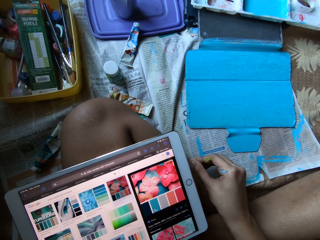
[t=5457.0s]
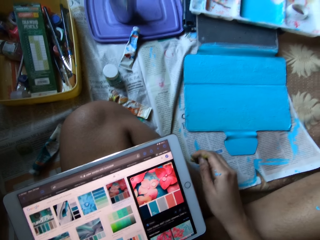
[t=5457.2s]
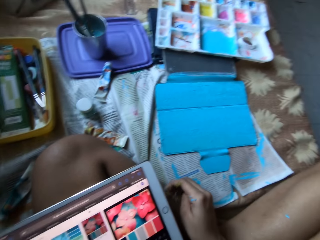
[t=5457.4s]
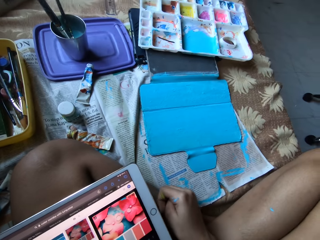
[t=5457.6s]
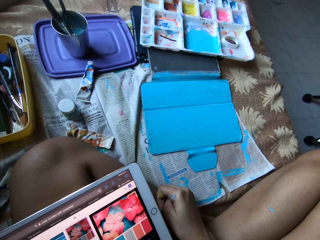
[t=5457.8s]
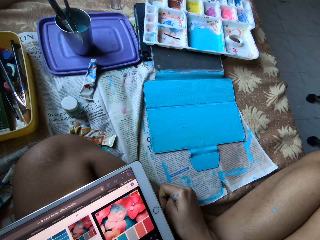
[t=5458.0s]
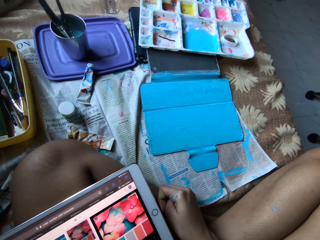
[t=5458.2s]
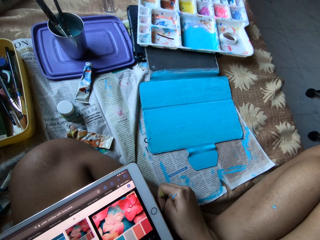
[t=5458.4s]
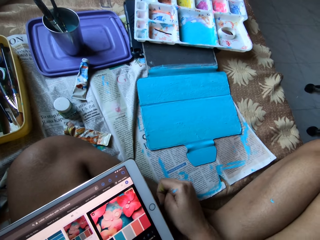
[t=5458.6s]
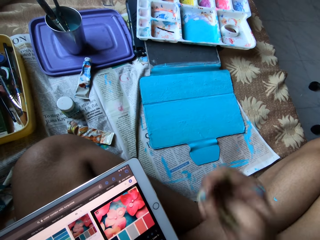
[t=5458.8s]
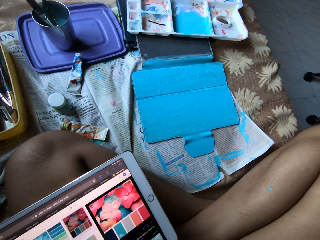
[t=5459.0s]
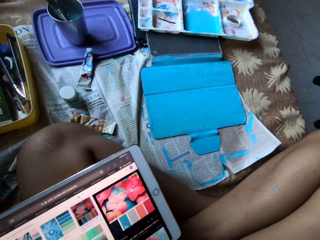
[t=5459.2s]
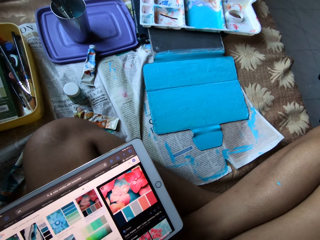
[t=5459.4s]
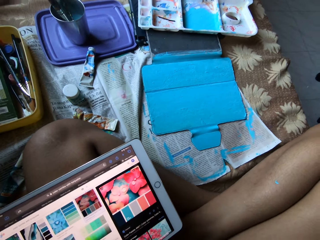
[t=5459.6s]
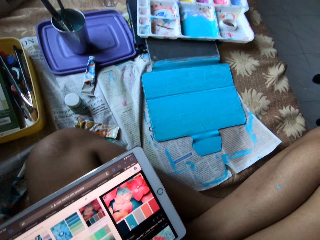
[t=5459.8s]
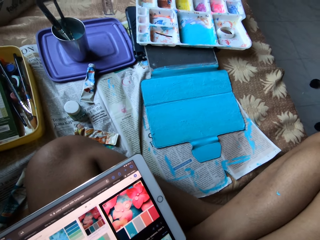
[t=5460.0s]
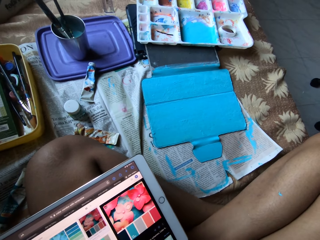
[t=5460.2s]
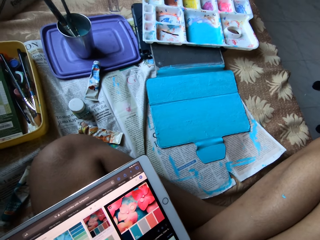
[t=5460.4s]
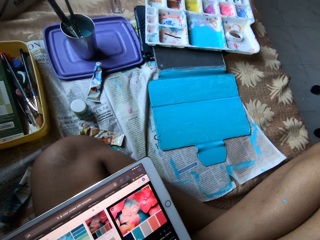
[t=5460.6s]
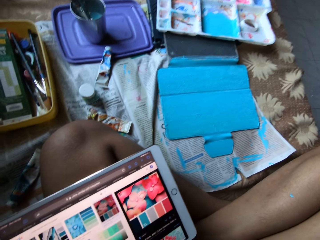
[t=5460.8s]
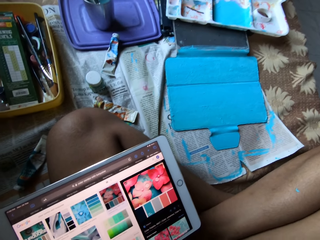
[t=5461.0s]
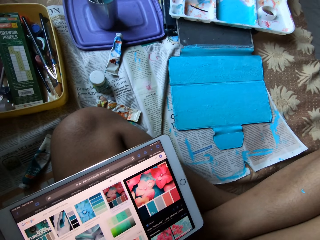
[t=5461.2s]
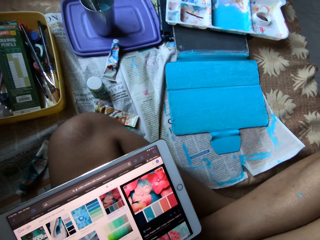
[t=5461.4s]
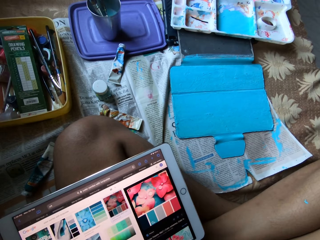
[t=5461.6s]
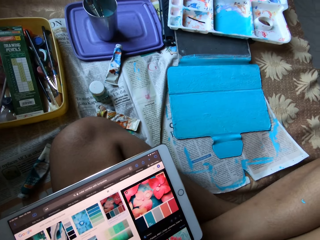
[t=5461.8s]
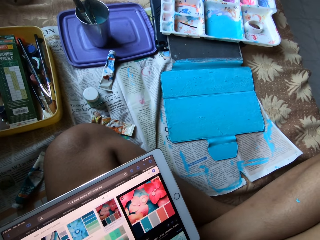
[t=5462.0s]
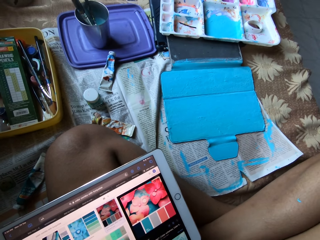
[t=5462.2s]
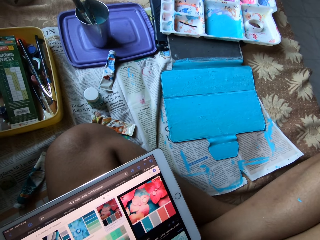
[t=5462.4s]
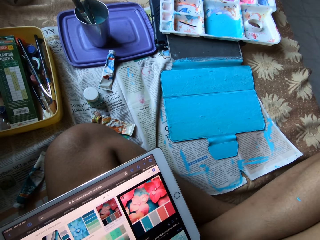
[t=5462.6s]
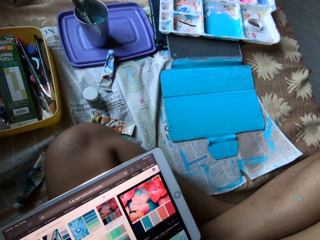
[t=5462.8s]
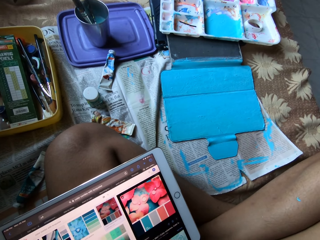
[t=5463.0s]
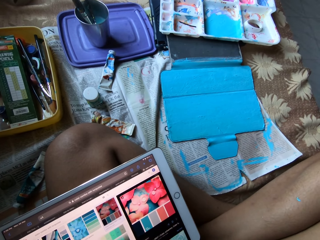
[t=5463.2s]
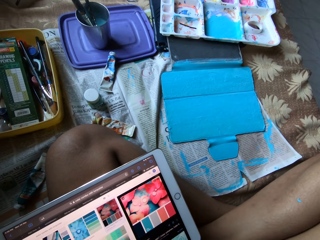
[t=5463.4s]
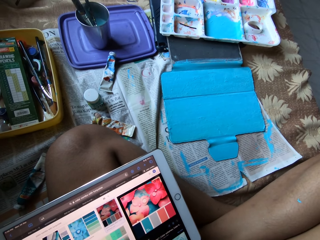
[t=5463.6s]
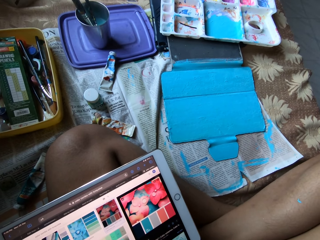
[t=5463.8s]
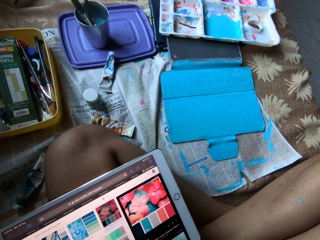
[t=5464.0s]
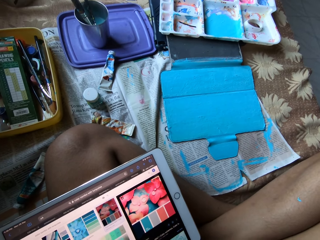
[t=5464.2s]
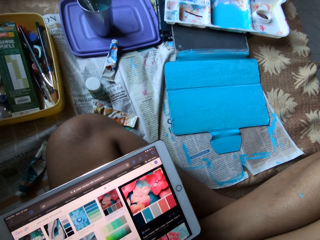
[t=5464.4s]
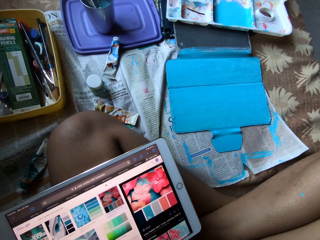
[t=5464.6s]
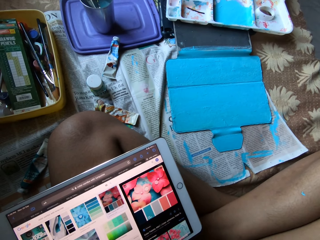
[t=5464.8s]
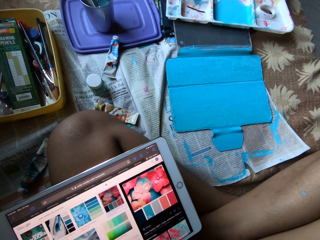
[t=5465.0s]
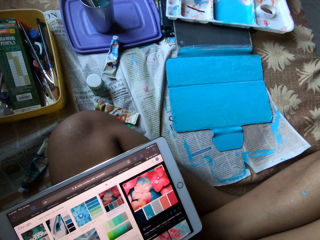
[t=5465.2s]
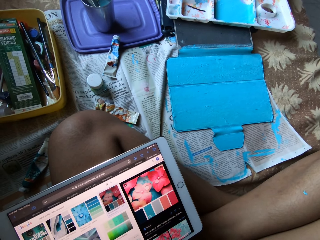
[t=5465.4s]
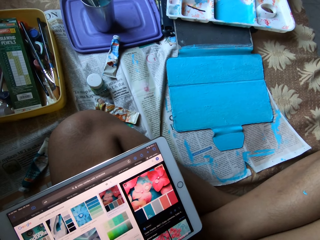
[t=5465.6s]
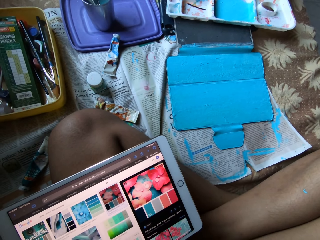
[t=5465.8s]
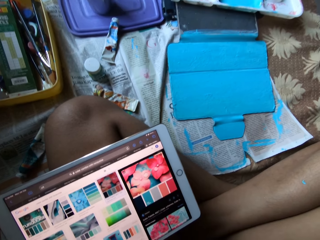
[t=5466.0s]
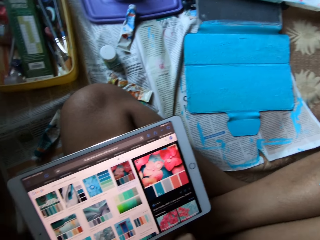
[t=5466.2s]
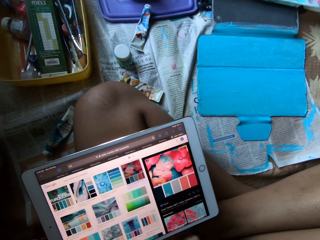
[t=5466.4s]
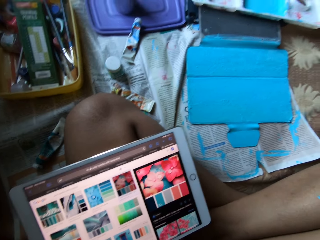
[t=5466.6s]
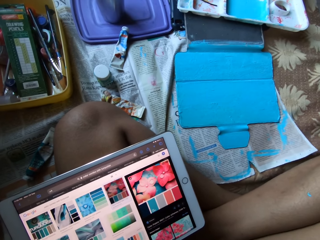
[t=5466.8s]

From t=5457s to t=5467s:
The camera wearer looks at the painted notebook cover. He lifts his right hand.

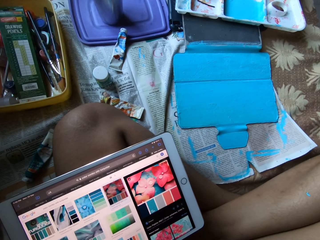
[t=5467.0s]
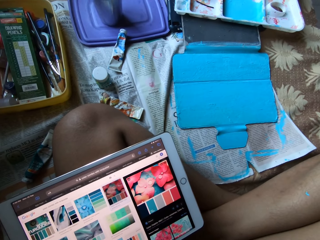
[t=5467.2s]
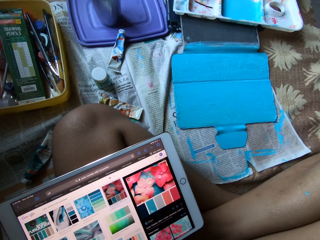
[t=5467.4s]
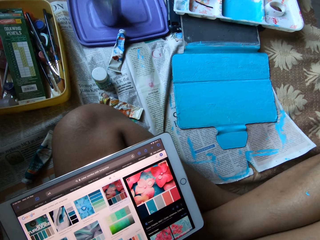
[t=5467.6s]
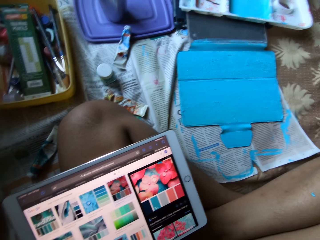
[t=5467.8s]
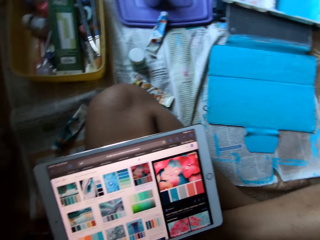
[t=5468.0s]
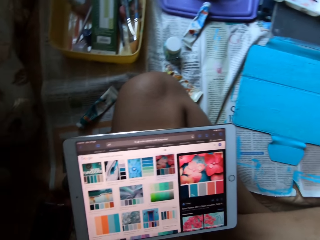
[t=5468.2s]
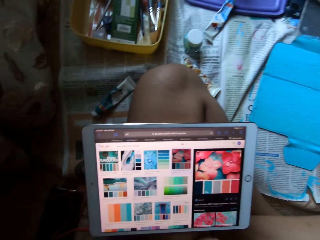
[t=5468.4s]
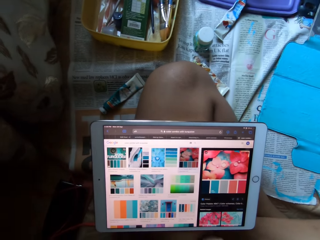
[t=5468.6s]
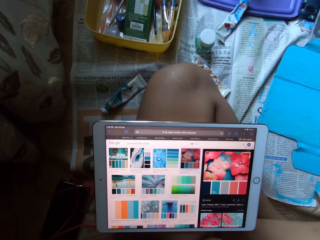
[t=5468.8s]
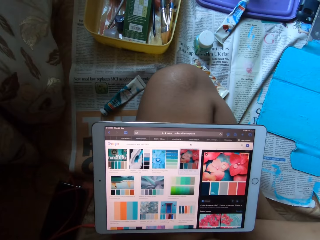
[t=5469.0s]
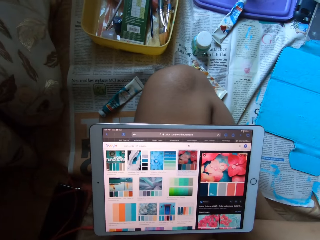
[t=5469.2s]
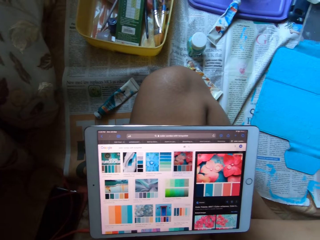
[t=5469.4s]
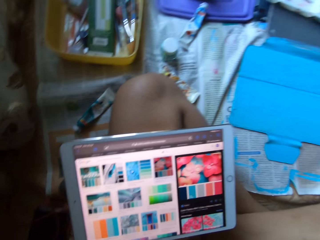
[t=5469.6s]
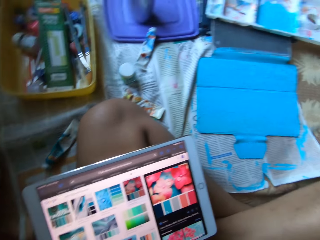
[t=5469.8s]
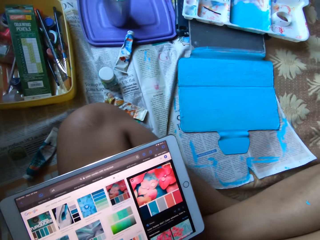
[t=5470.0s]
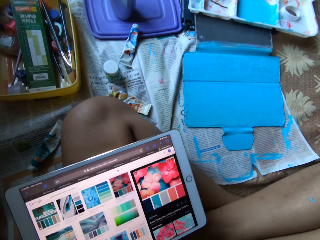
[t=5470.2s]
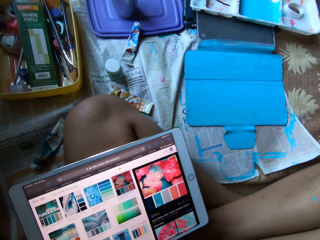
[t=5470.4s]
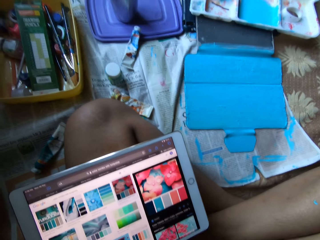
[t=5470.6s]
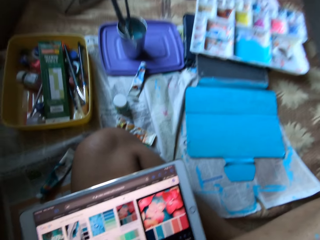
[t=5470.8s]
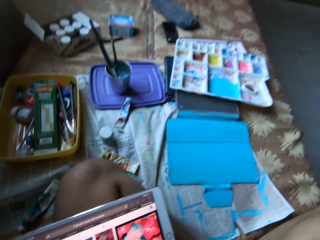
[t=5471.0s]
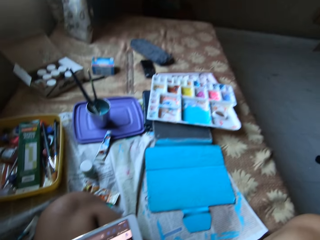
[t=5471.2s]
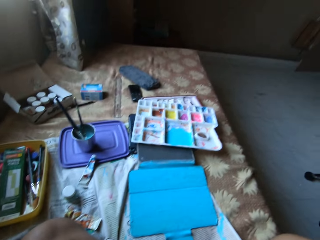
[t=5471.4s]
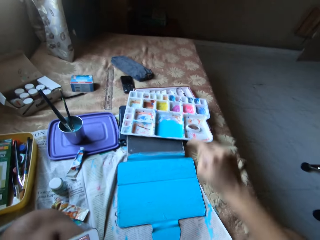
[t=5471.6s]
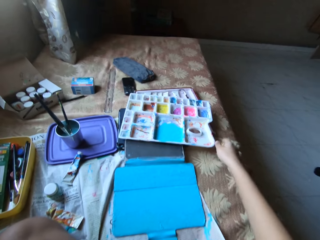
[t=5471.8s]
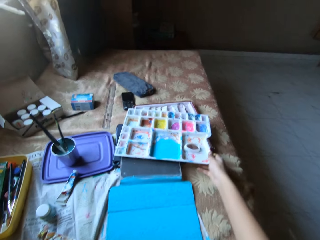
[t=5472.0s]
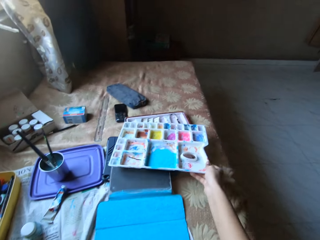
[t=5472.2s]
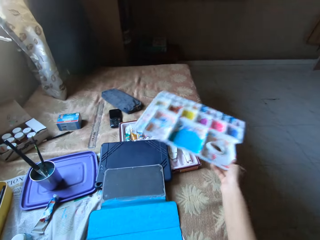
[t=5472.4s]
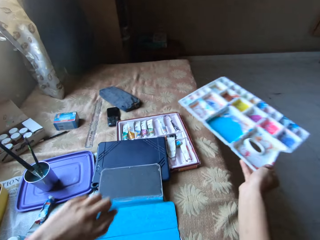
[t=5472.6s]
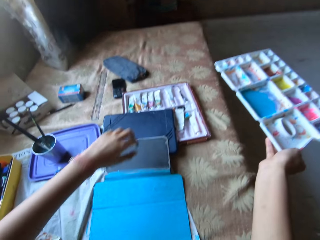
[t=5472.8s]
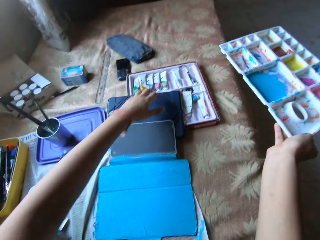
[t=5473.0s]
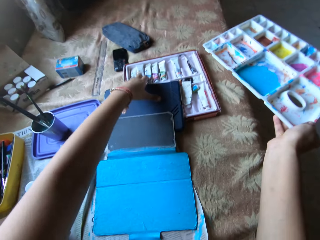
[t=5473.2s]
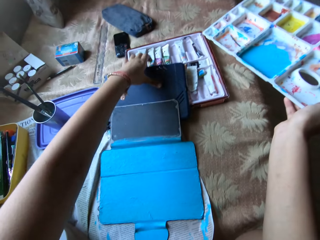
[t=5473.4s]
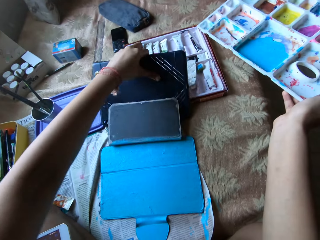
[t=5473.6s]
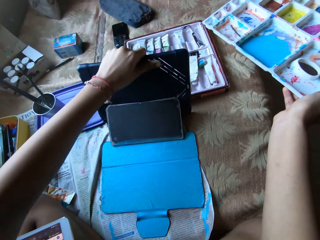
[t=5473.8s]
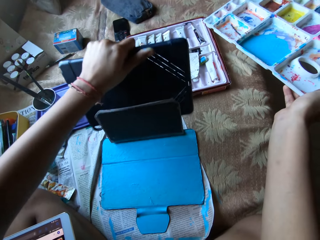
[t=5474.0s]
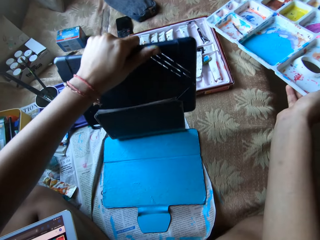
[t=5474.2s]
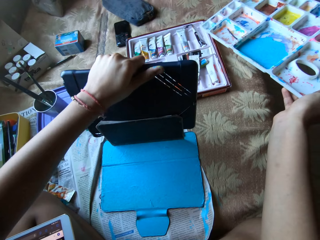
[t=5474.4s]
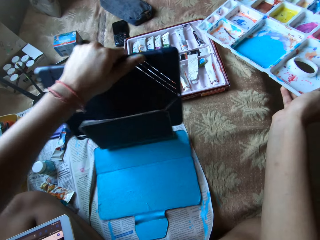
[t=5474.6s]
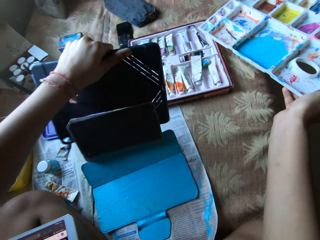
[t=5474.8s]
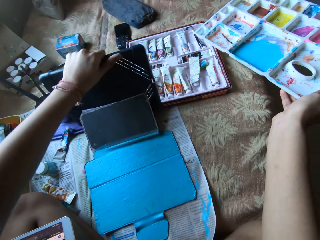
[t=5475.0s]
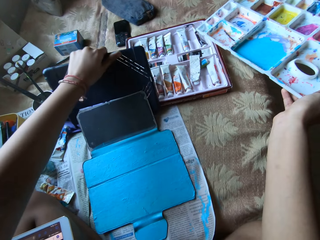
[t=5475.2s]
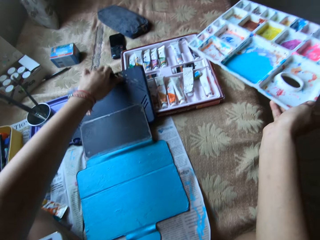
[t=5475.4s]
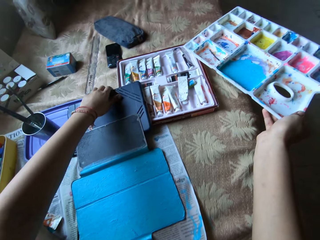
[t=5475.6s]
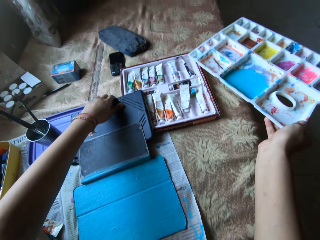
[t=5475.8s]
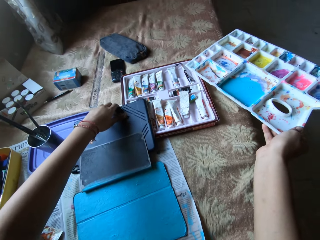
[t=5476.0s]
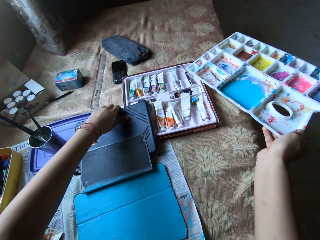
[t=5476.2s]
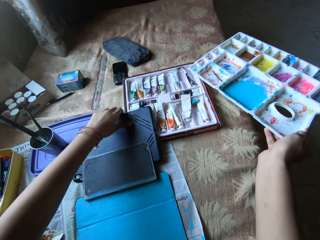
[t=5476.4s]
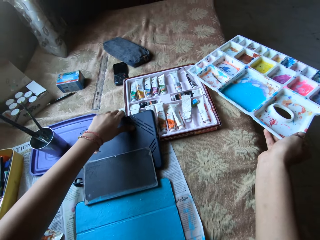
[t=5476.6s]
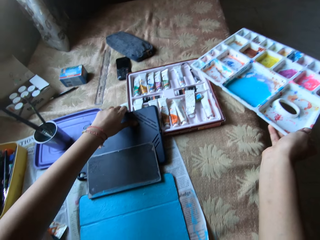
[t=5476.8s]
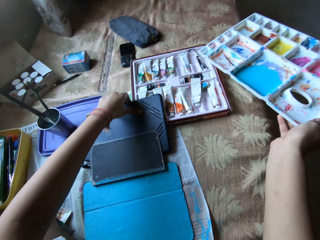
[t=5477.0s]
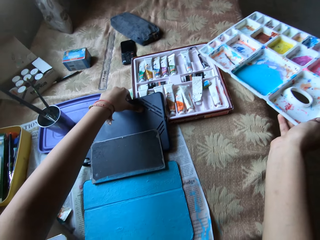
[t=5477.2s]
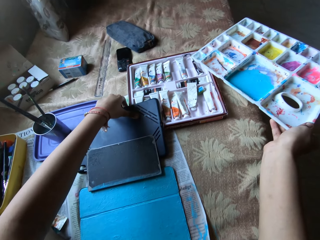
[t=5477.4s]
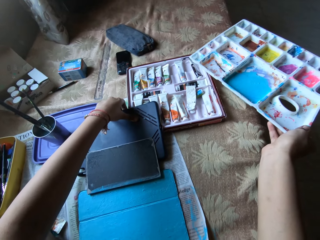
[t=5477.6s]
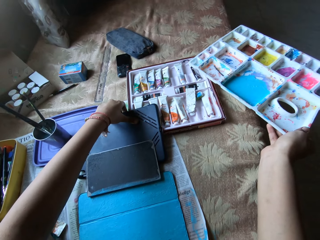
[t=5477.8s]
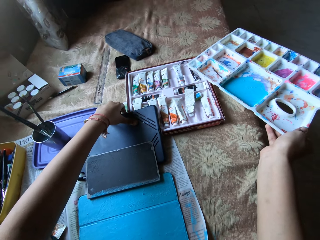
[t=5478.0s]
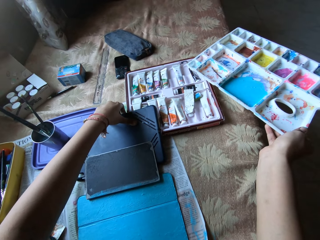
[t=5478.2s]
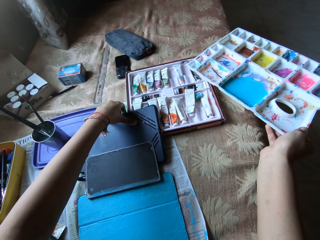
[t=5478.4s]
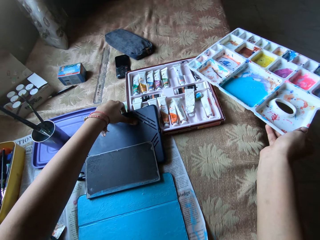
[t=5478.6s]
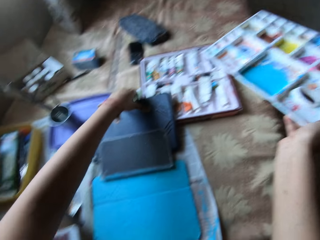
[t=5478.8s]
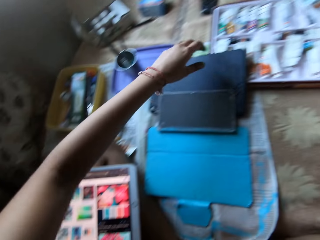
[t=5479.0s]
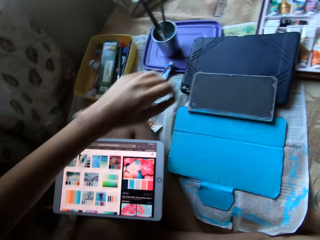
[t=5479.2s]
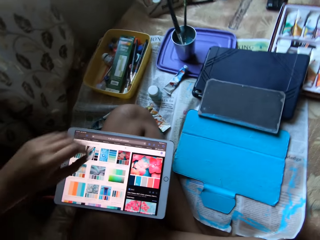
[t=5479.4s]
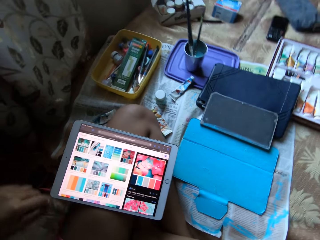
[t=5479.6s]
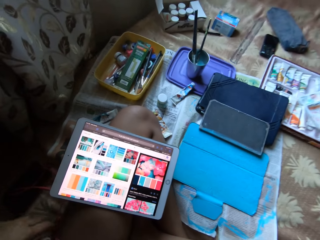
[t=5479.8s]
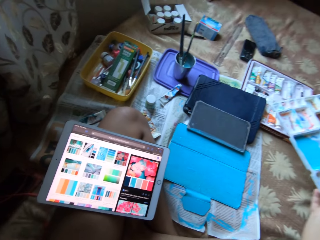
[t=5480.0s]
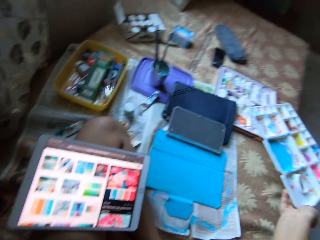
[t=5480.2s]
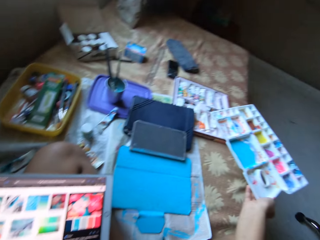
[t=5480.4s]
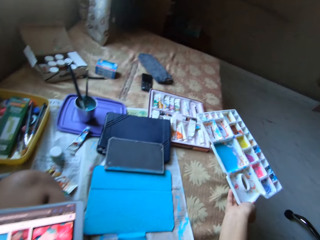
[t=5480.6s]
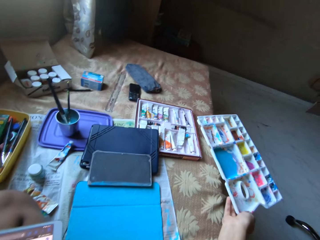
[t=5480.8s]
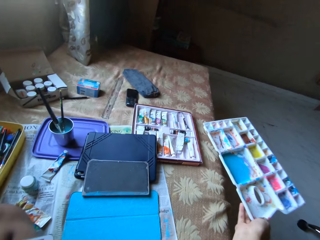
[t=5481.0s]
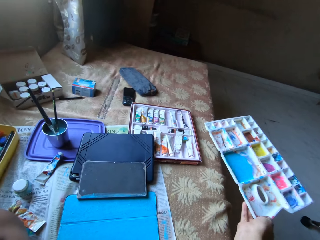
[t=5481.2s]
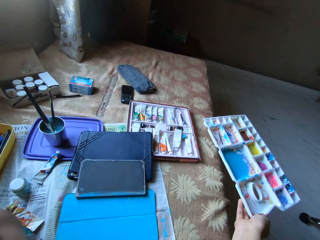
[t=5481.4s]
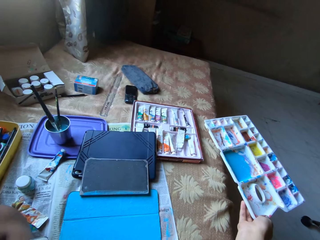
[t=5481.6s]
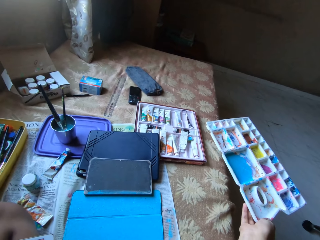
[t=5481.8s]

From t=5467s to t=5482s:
The camera wearer looks at the tablet. She picks up a paint palette from a bed with her right hand. She picks up a tablet pouch from the bed with her left hand. She moves the notebook cover. She drops the tablet pouch on the bed with her left hand. She sits up straight.
